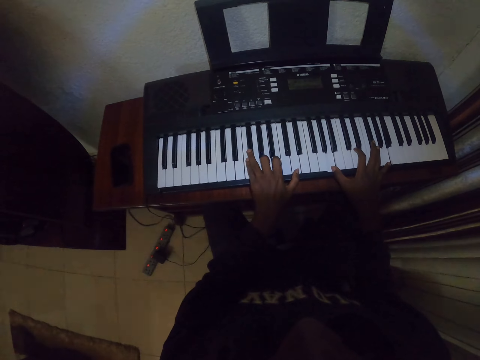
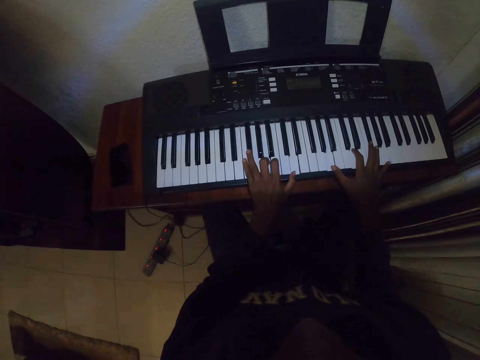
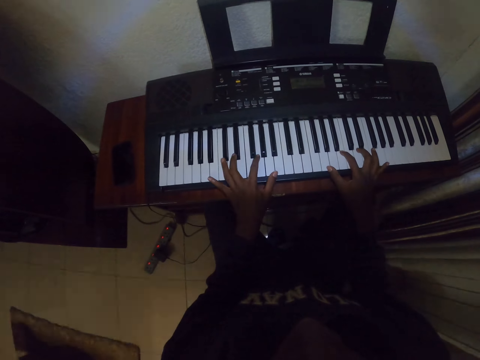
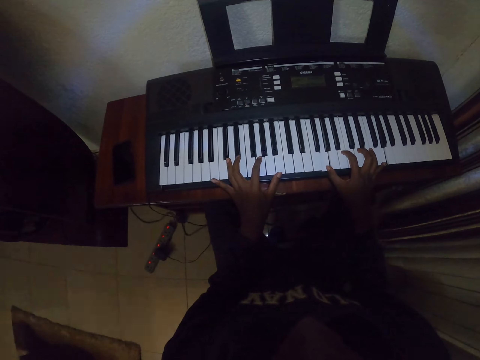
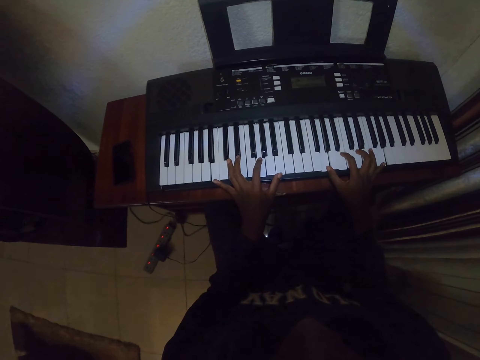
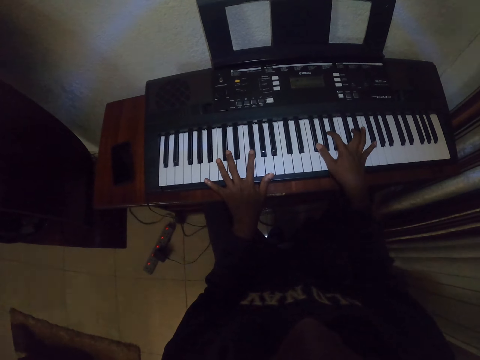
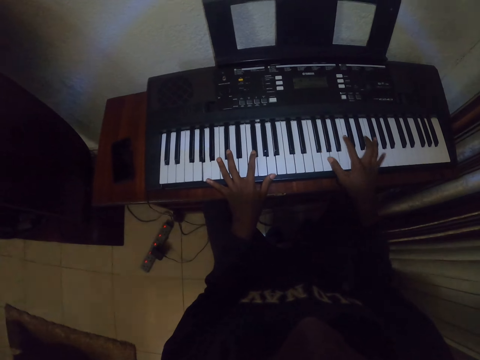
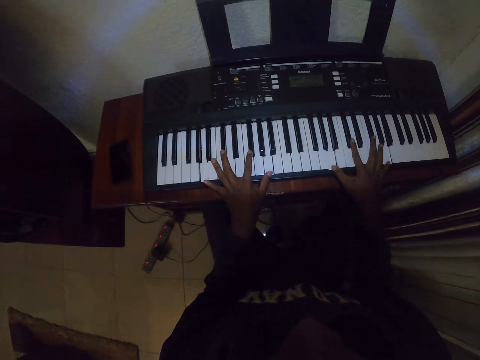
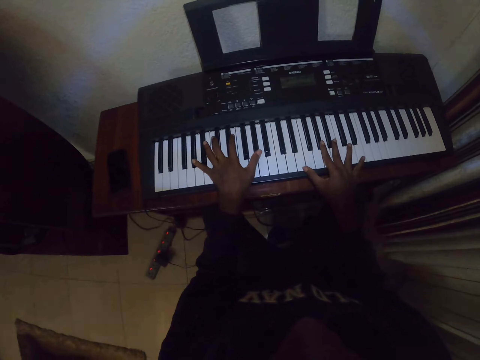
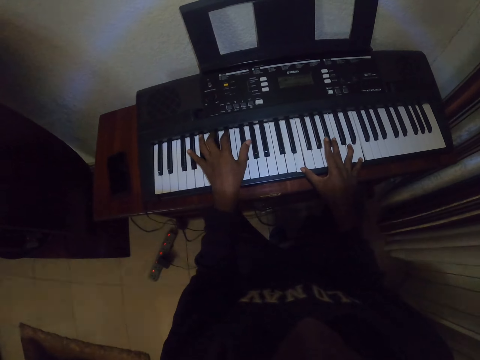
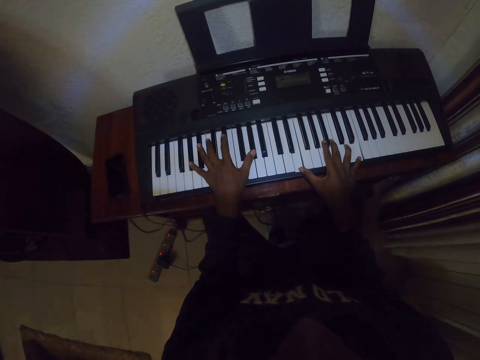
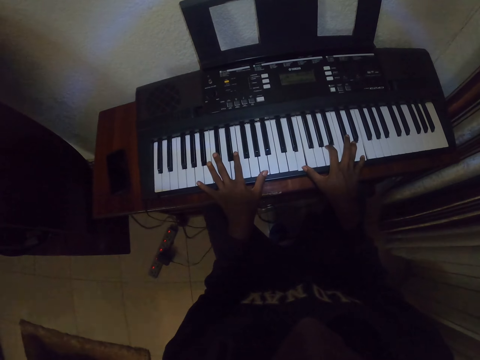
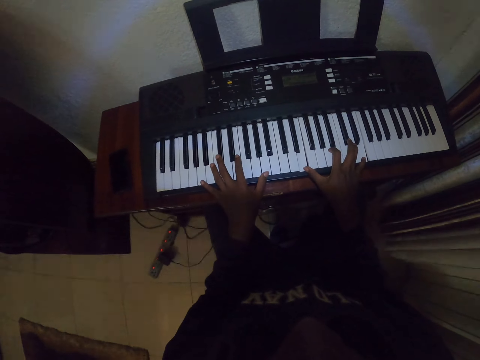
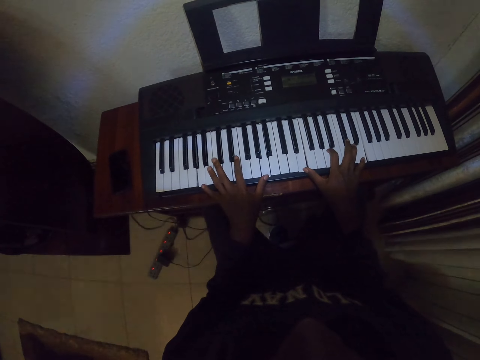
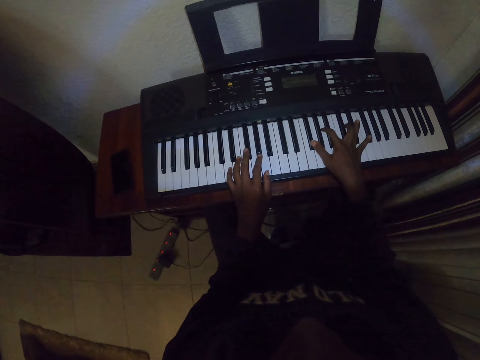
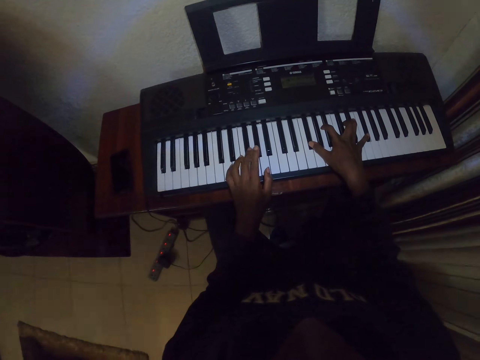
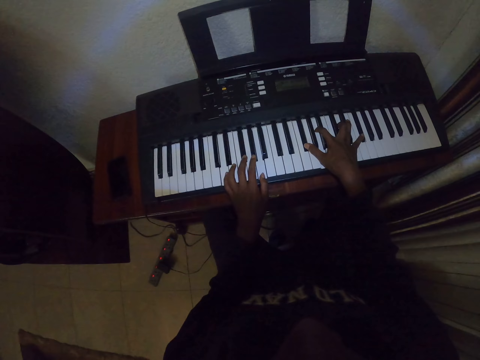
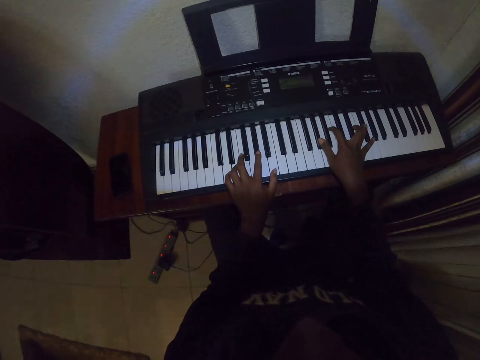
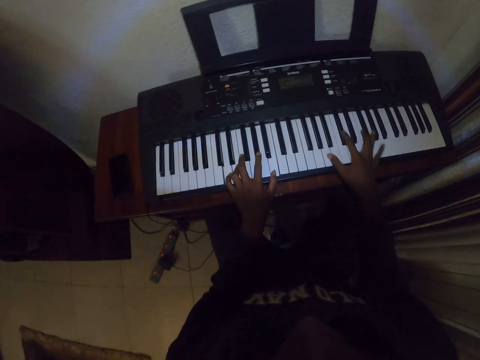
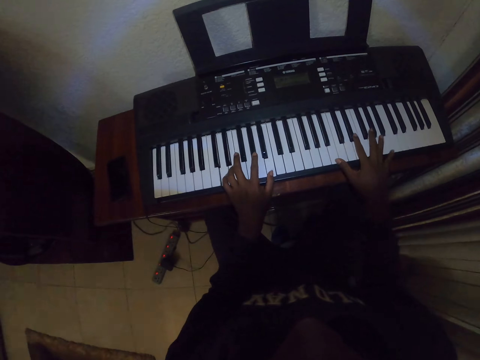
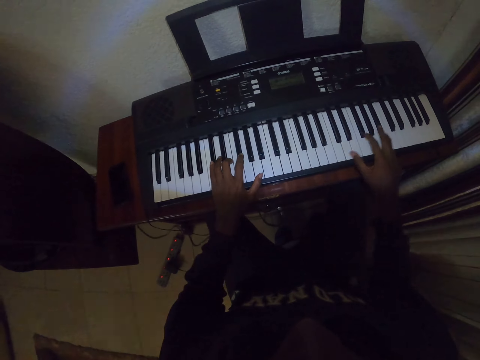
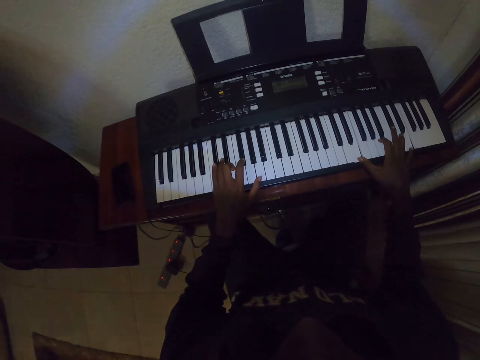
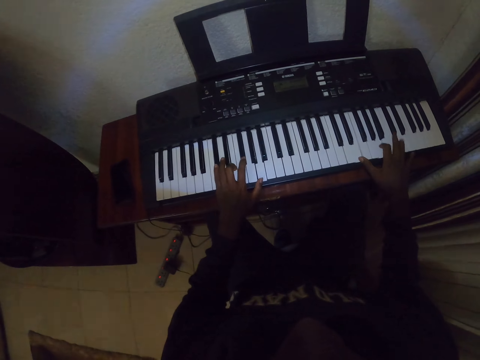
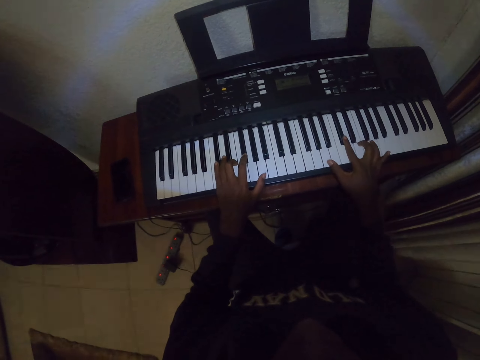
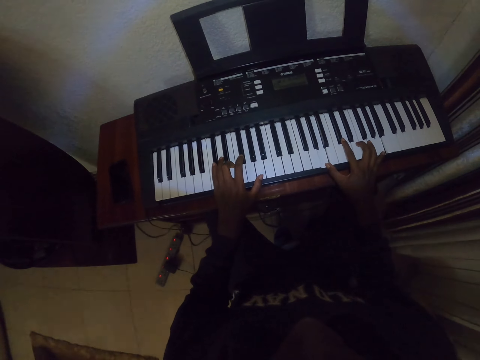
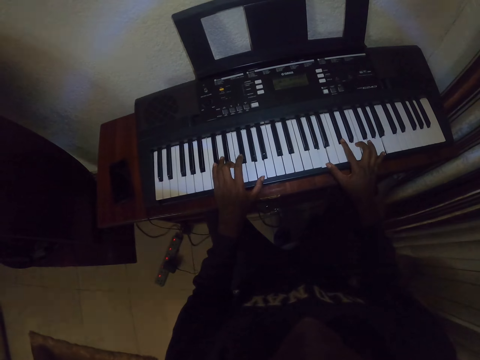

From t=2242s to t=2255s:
The camera wearer plays the piano. They play the piano repeatedly.

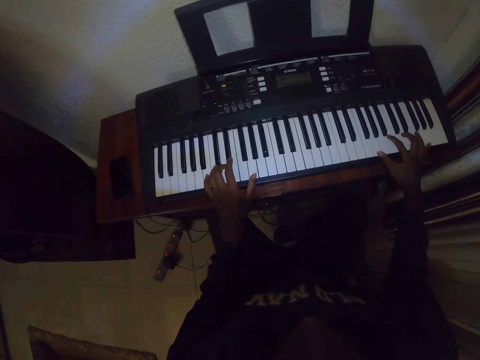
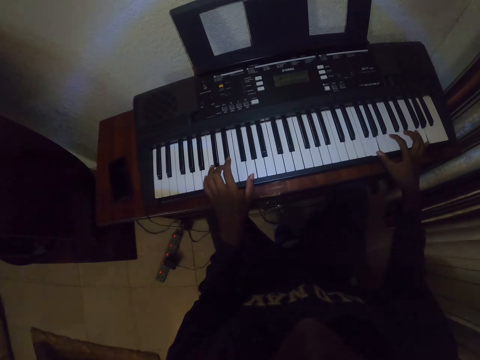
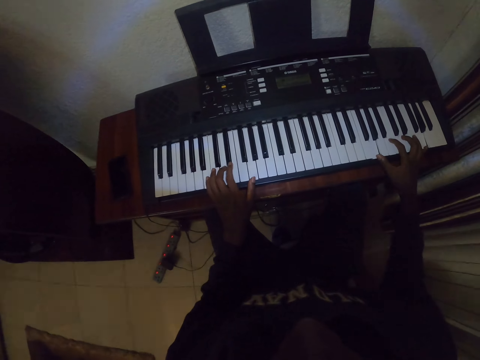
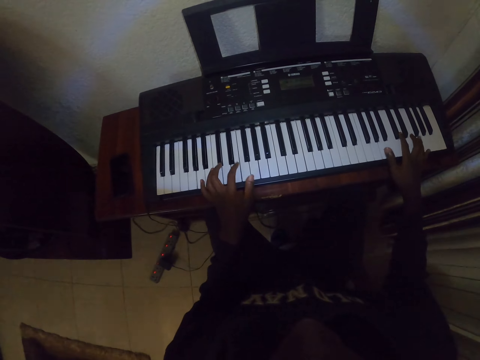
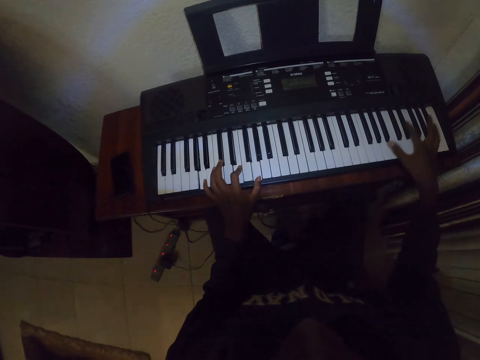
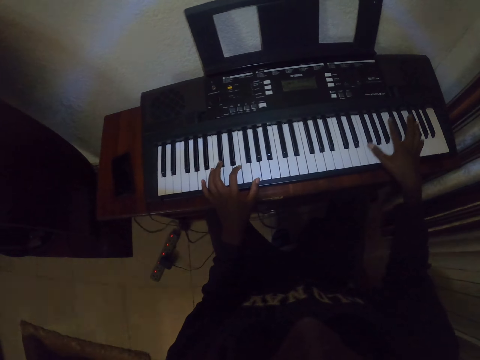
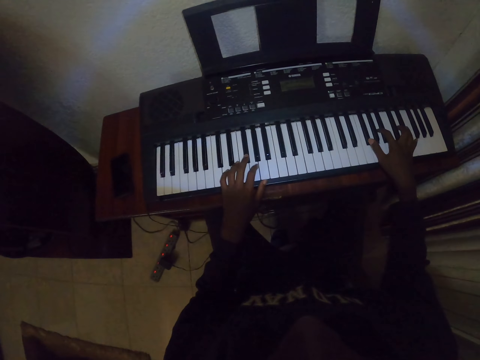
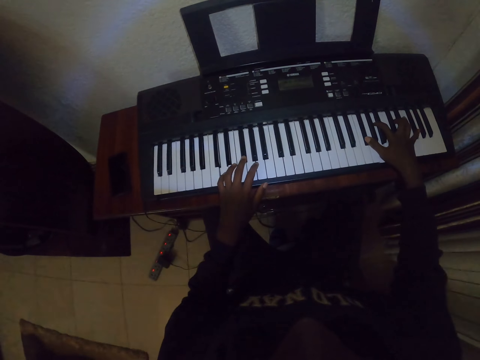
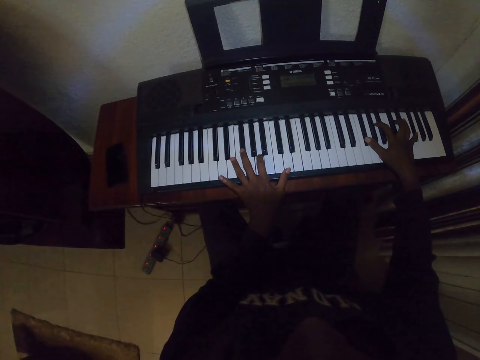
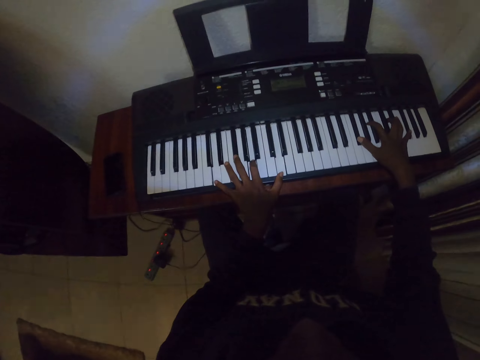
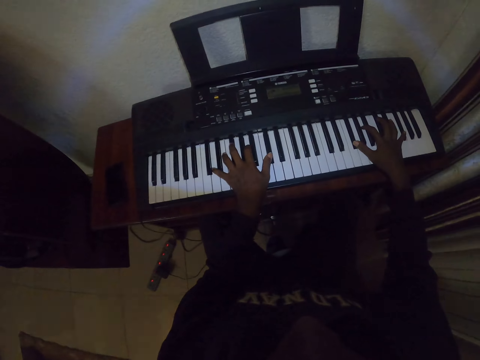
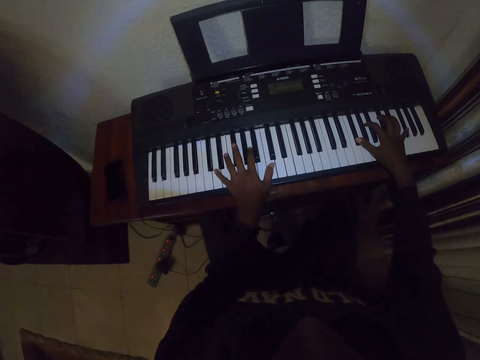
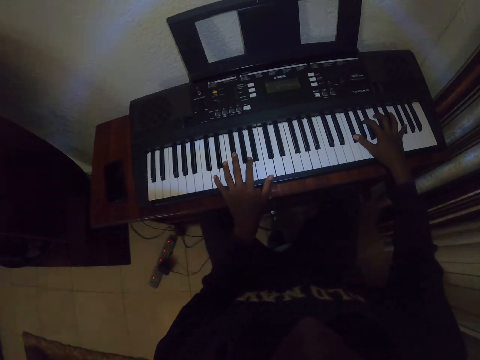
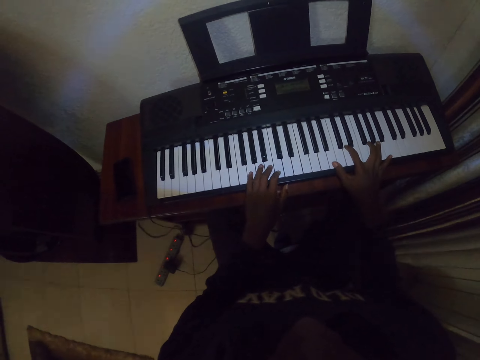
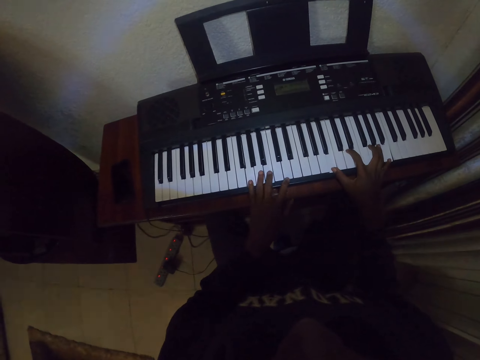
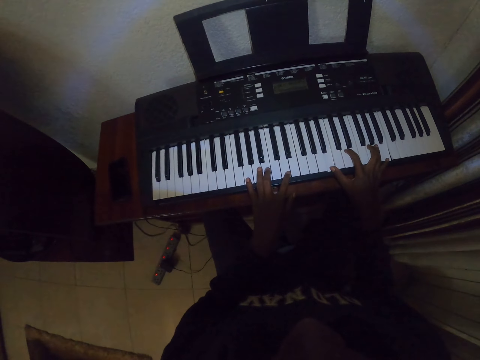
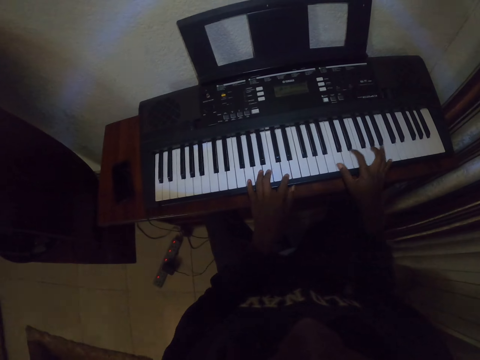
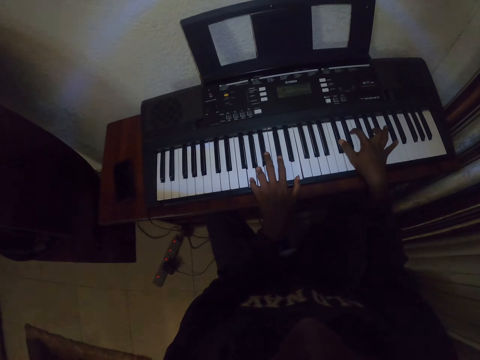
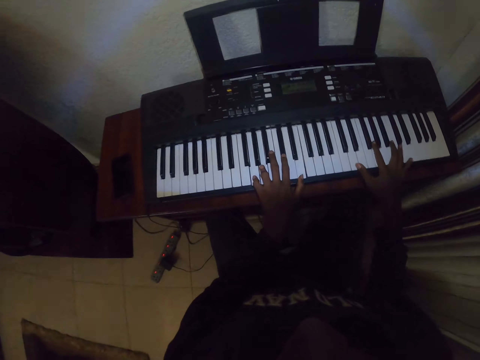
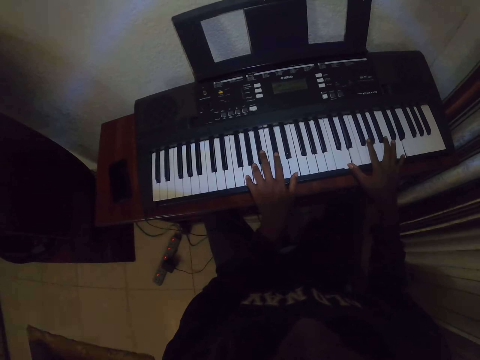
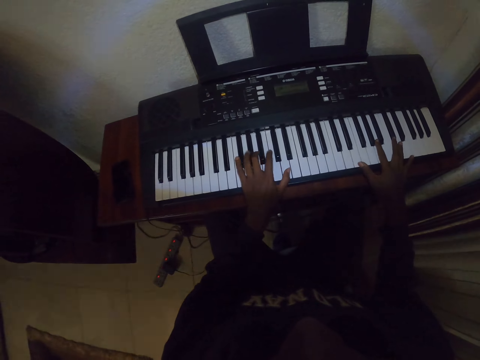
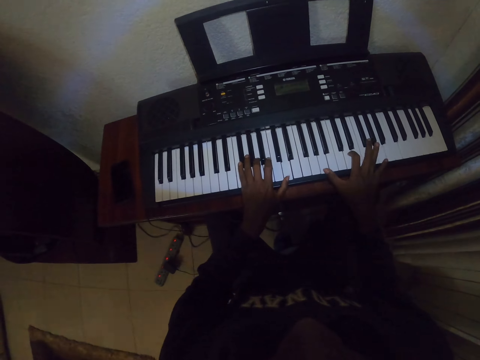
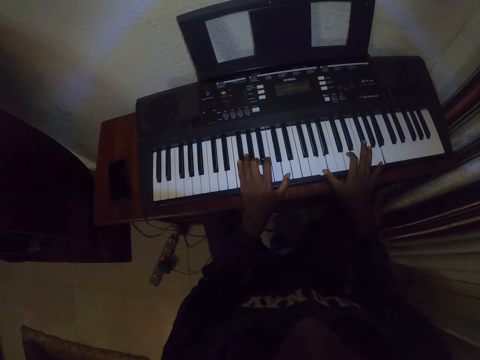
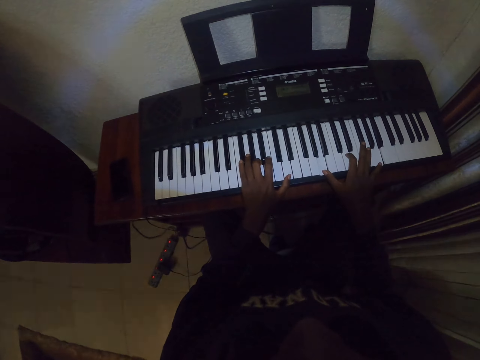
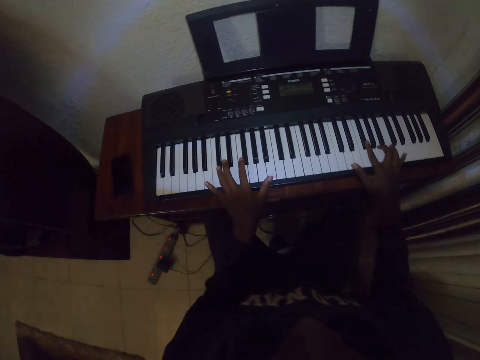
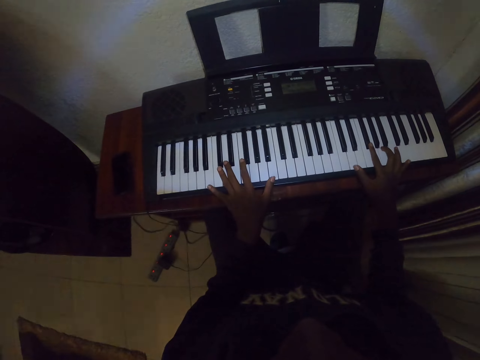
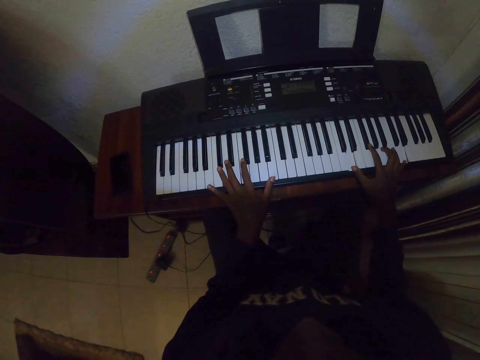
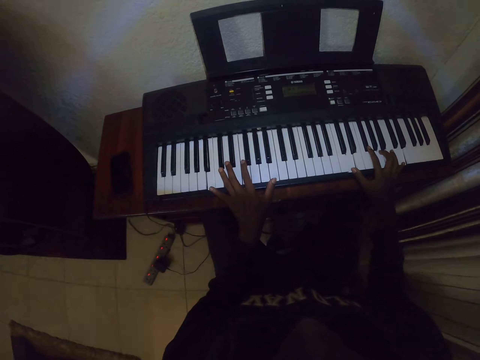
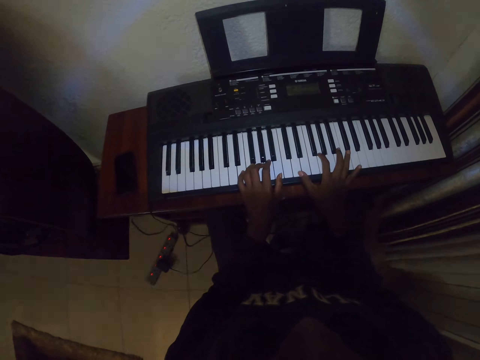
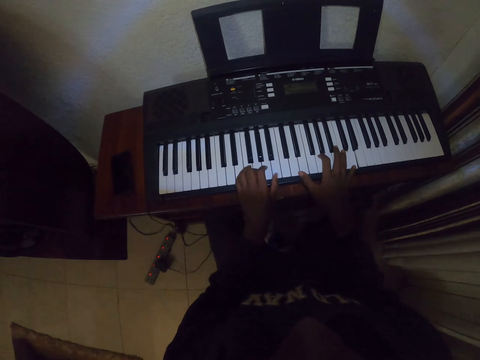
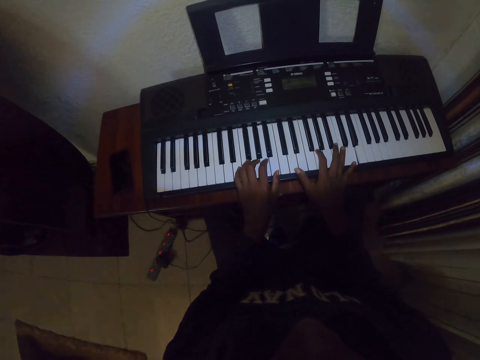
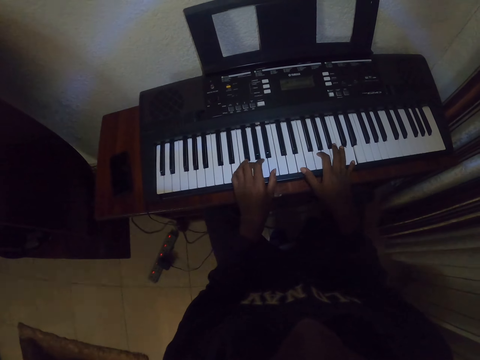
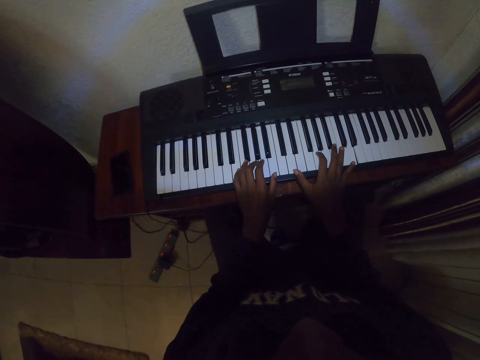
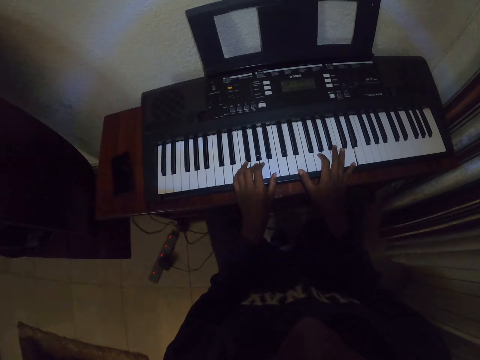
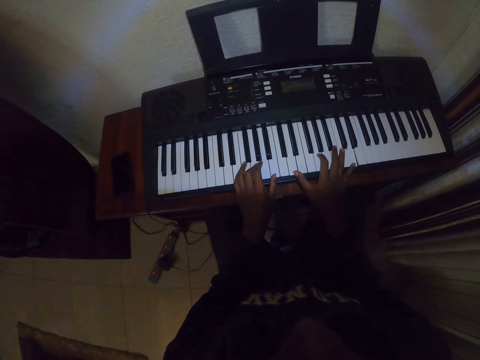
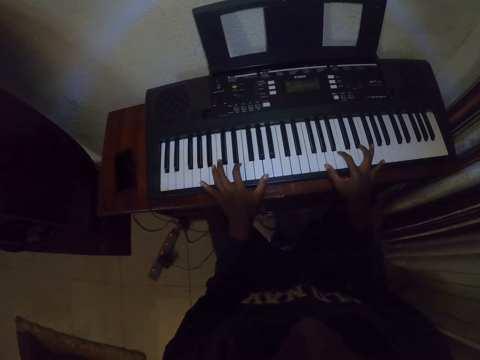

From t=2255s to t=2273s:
The camera wearer plays the piano. They play the piano repeatedly.
